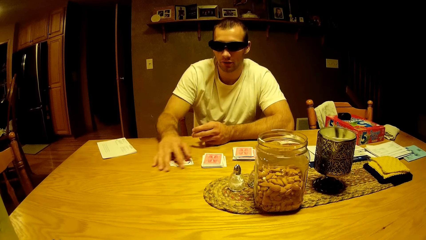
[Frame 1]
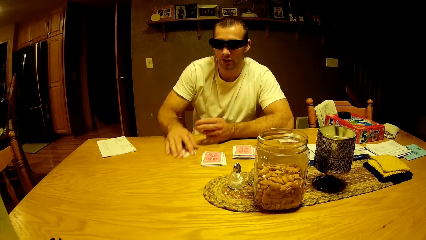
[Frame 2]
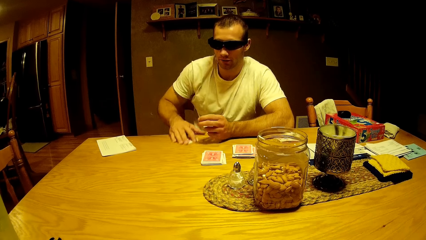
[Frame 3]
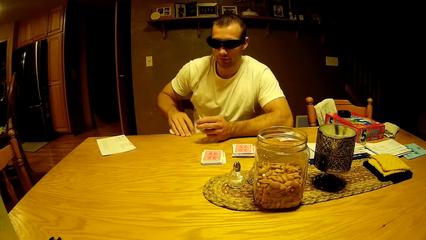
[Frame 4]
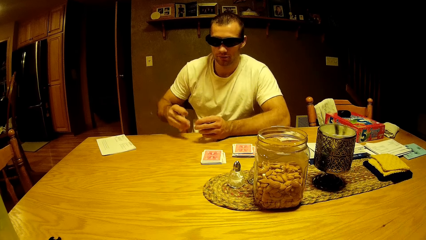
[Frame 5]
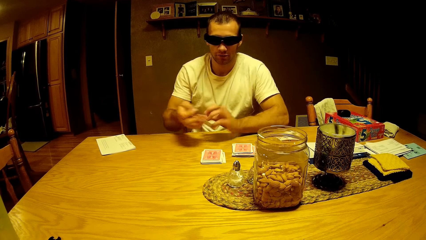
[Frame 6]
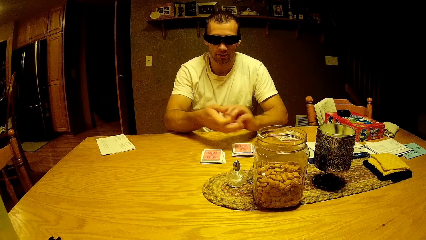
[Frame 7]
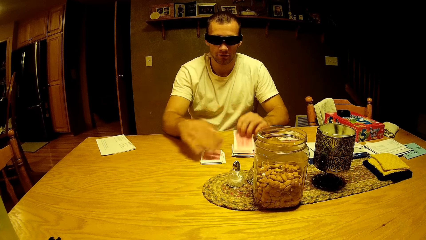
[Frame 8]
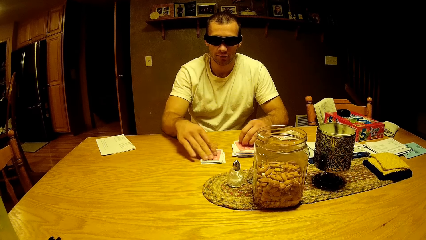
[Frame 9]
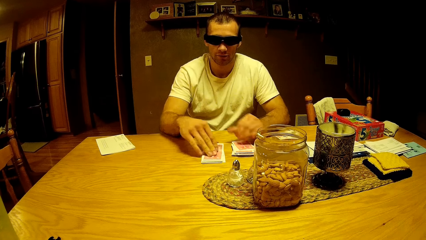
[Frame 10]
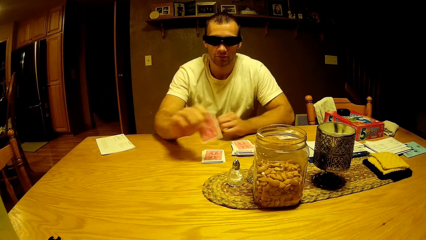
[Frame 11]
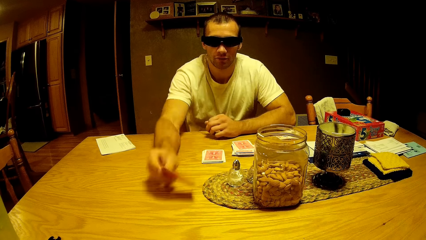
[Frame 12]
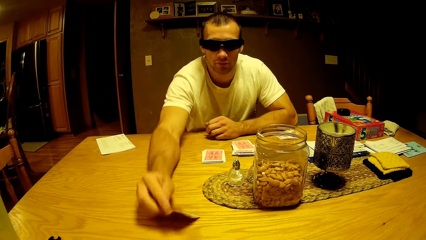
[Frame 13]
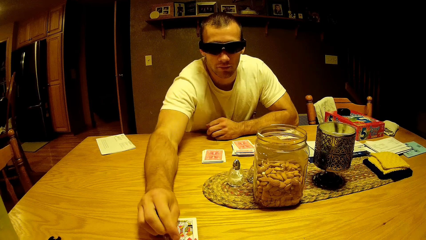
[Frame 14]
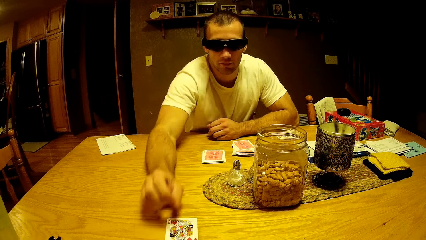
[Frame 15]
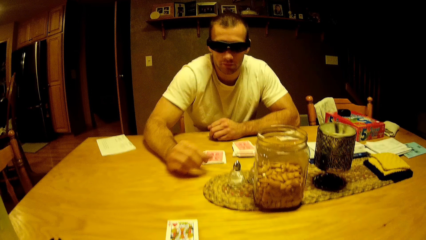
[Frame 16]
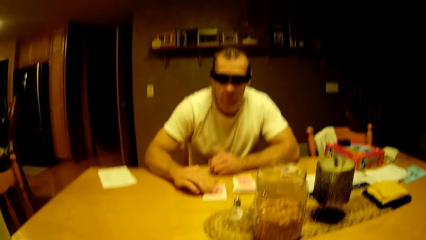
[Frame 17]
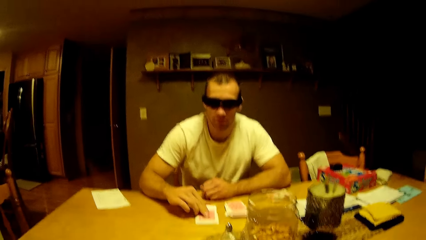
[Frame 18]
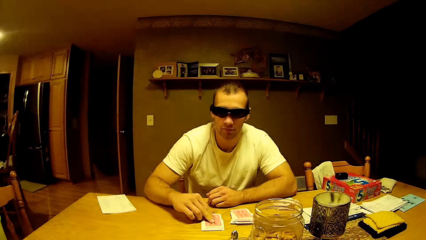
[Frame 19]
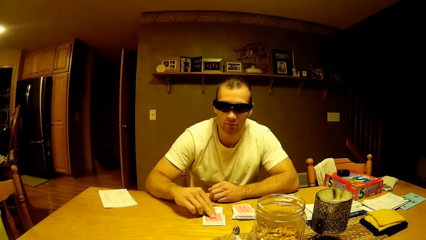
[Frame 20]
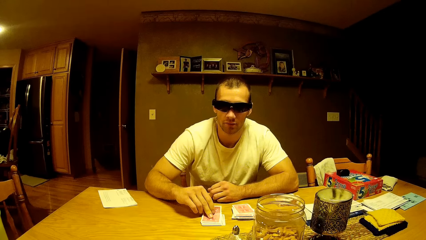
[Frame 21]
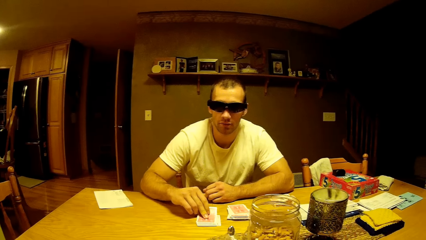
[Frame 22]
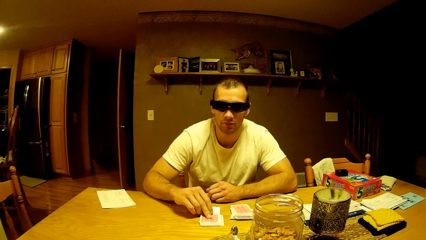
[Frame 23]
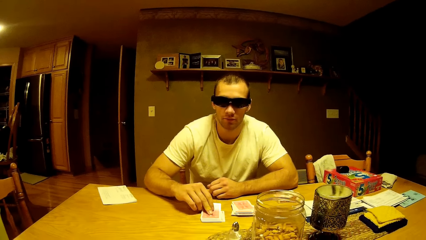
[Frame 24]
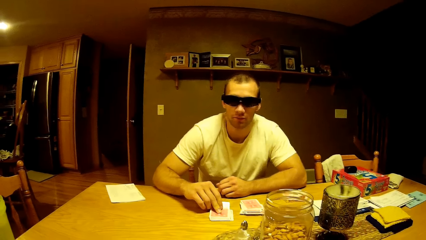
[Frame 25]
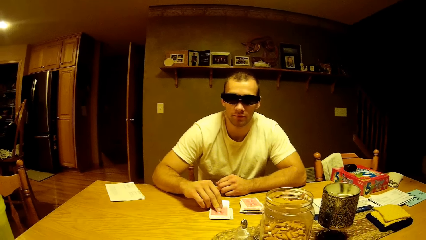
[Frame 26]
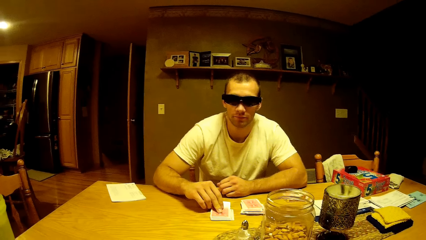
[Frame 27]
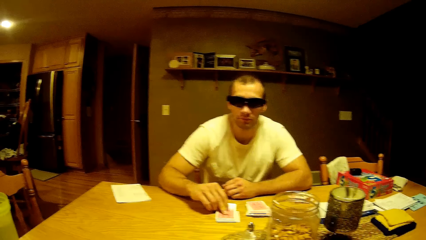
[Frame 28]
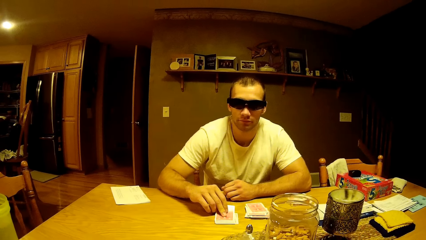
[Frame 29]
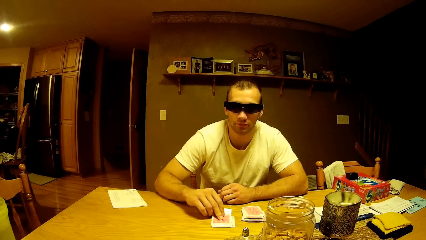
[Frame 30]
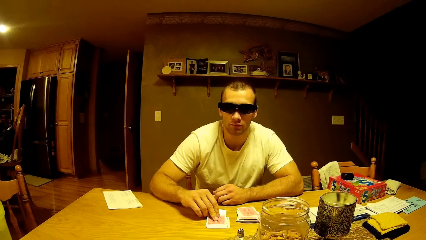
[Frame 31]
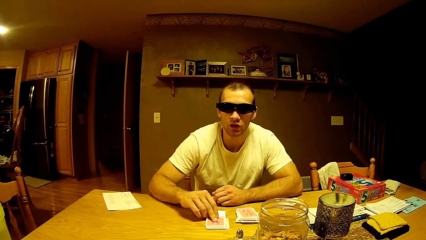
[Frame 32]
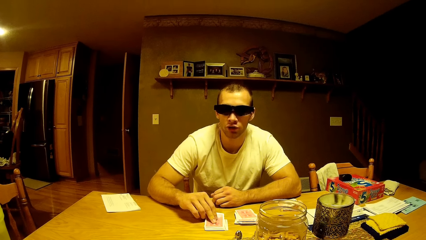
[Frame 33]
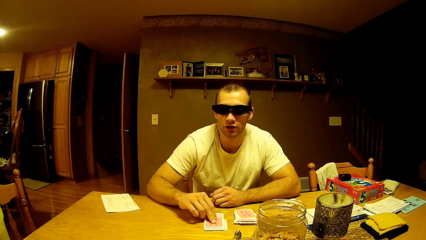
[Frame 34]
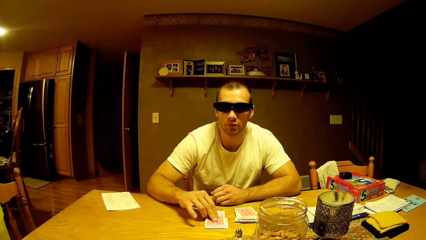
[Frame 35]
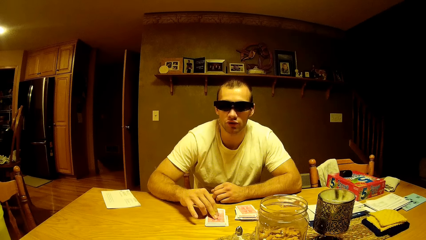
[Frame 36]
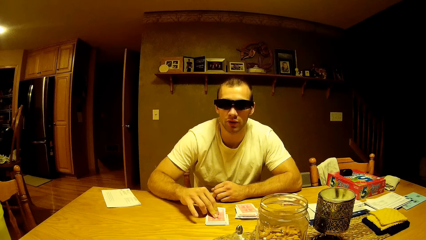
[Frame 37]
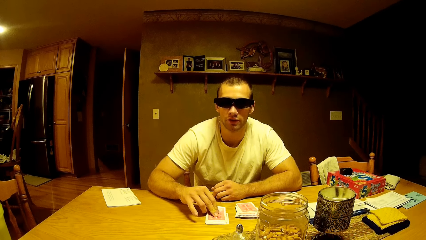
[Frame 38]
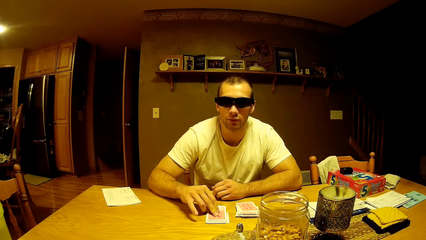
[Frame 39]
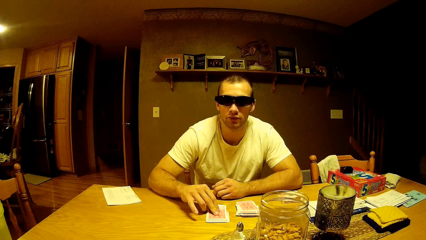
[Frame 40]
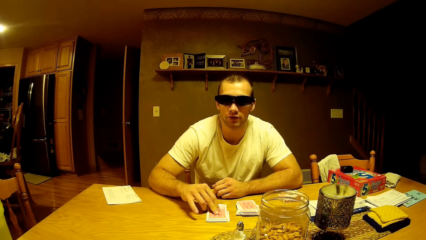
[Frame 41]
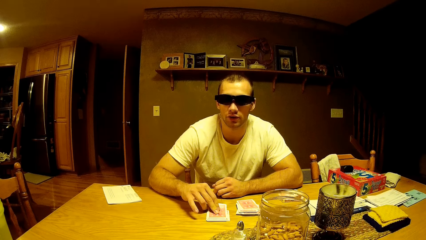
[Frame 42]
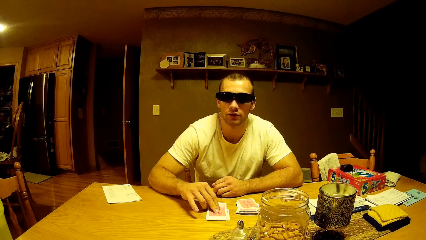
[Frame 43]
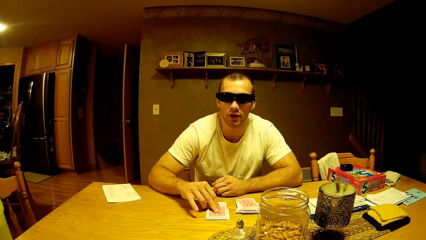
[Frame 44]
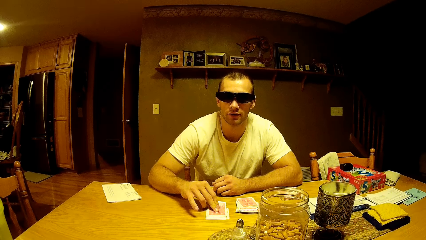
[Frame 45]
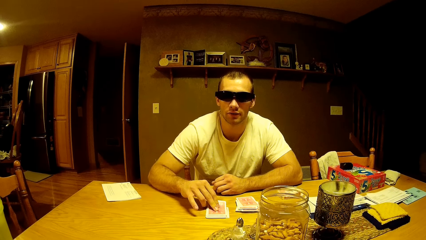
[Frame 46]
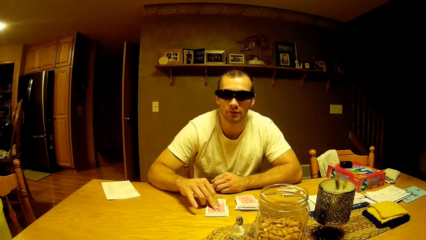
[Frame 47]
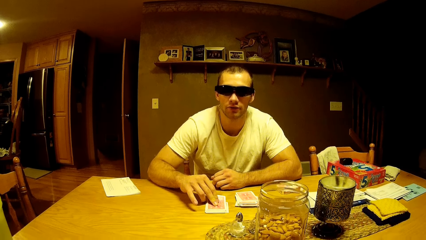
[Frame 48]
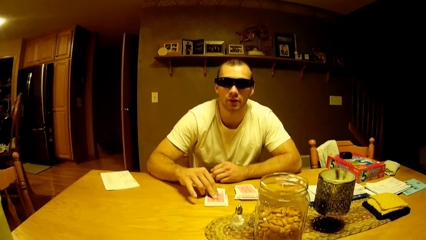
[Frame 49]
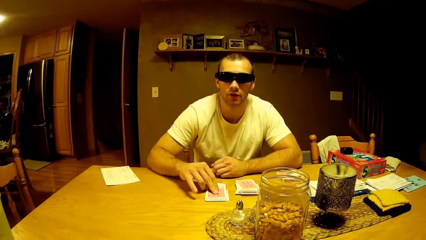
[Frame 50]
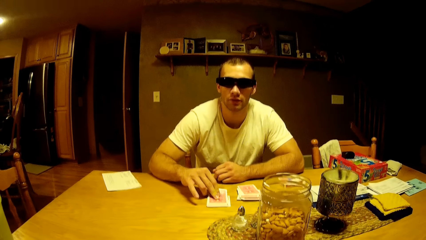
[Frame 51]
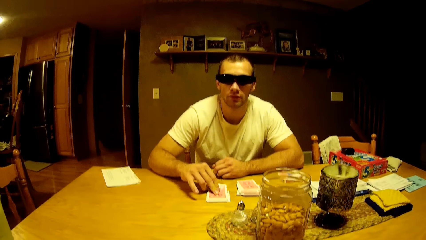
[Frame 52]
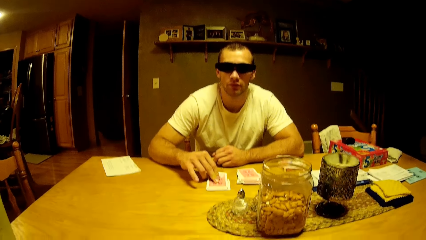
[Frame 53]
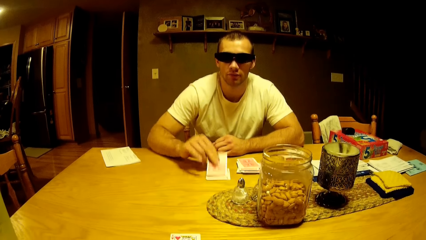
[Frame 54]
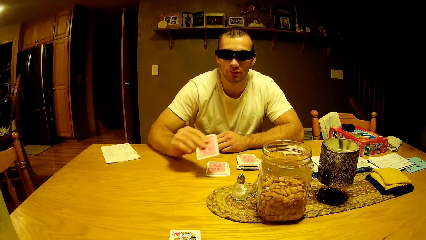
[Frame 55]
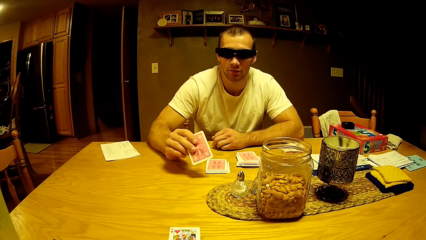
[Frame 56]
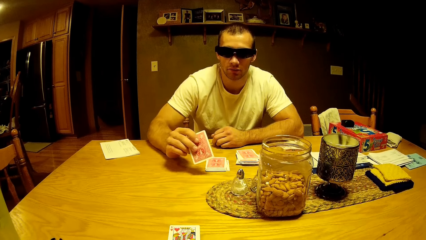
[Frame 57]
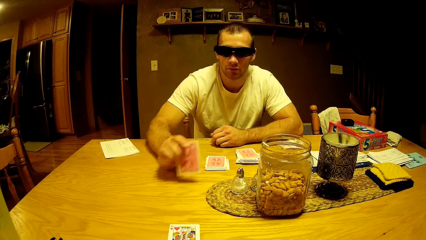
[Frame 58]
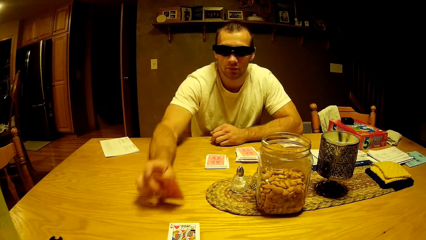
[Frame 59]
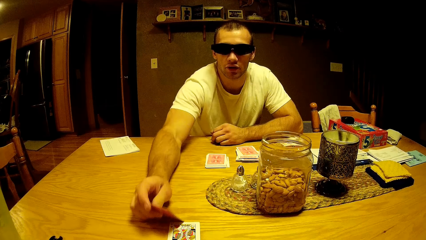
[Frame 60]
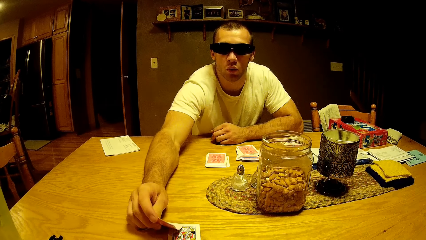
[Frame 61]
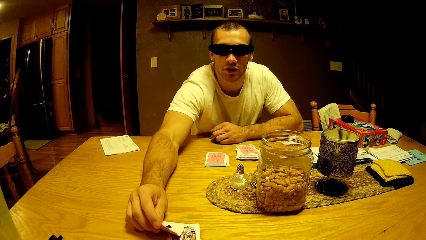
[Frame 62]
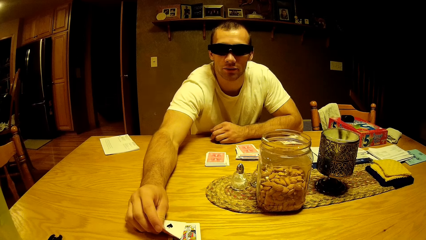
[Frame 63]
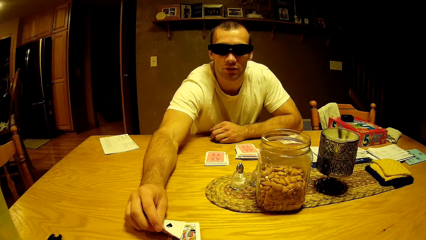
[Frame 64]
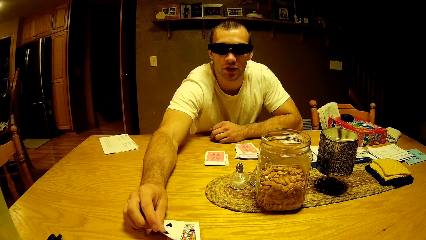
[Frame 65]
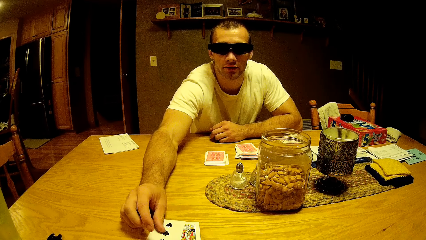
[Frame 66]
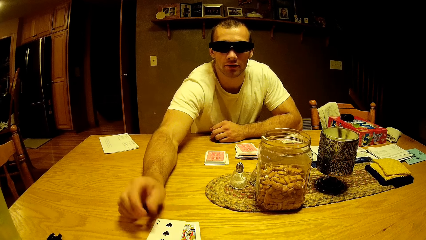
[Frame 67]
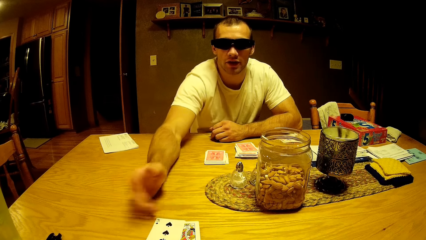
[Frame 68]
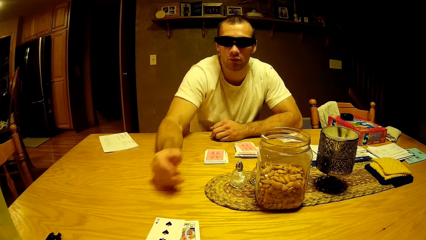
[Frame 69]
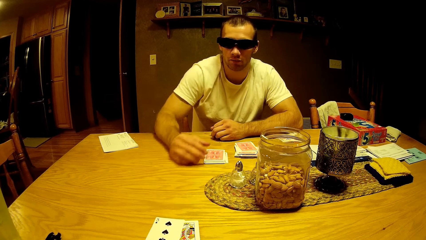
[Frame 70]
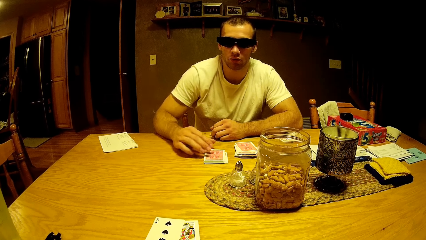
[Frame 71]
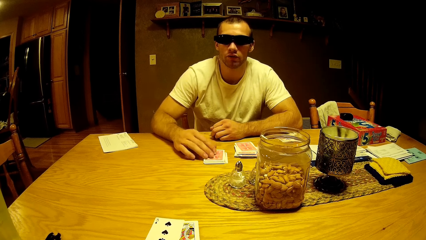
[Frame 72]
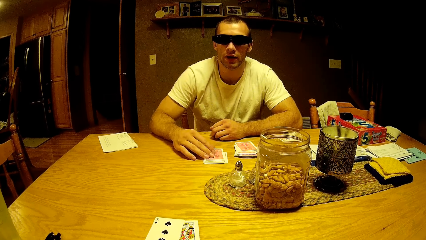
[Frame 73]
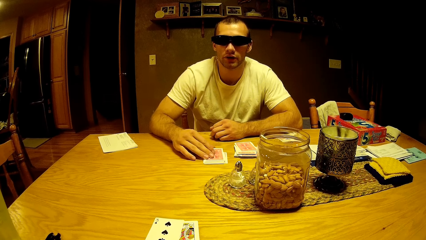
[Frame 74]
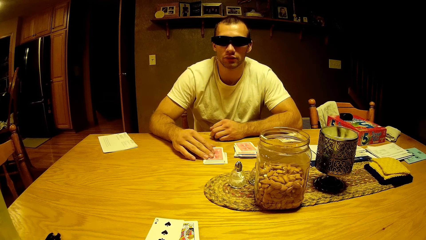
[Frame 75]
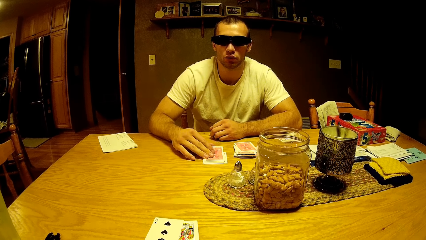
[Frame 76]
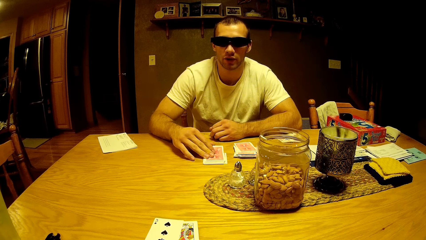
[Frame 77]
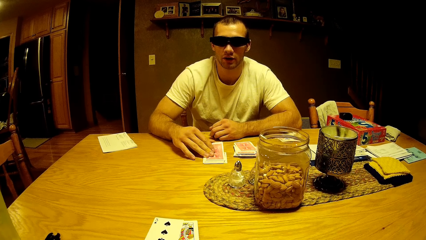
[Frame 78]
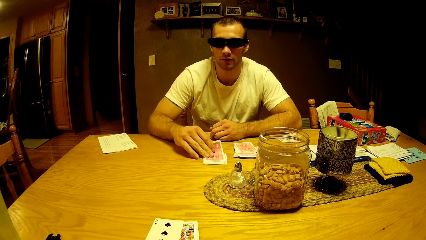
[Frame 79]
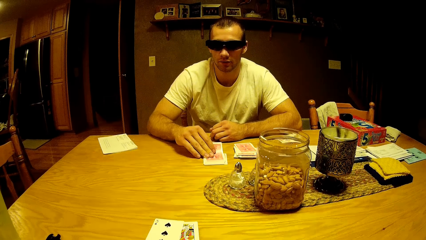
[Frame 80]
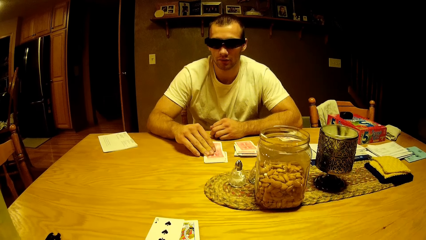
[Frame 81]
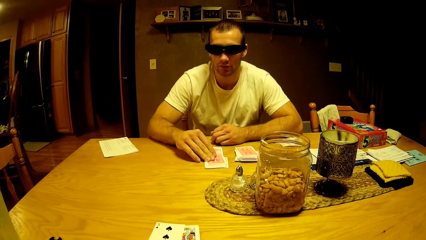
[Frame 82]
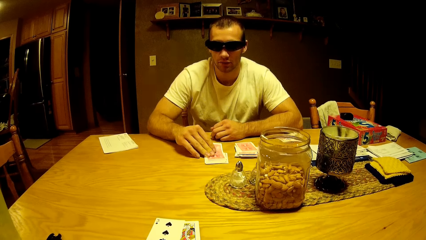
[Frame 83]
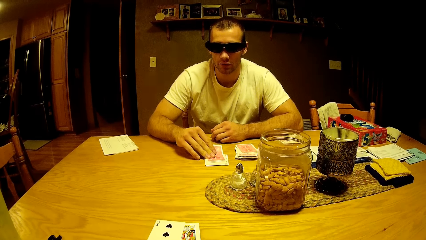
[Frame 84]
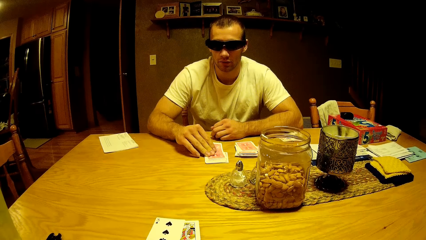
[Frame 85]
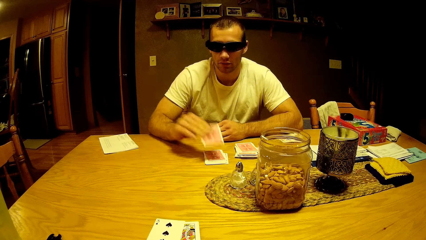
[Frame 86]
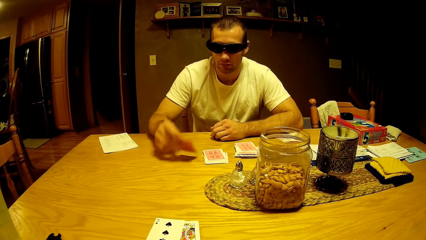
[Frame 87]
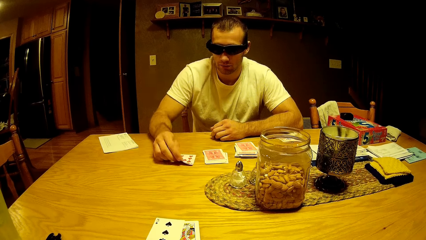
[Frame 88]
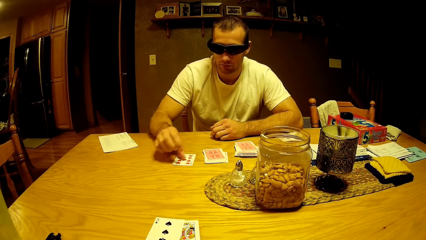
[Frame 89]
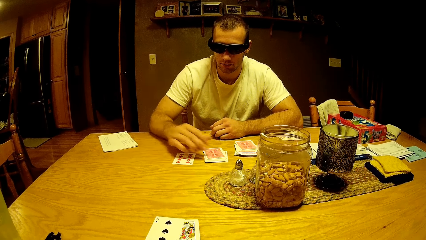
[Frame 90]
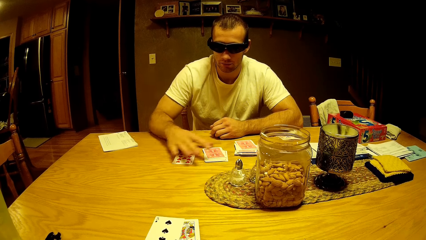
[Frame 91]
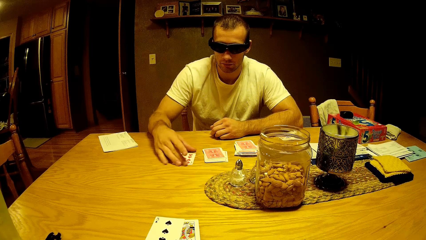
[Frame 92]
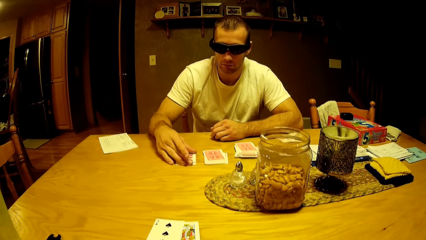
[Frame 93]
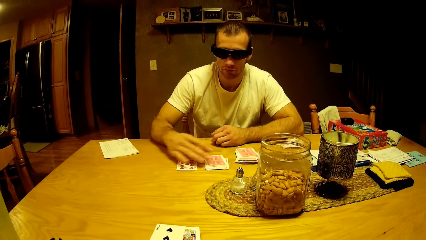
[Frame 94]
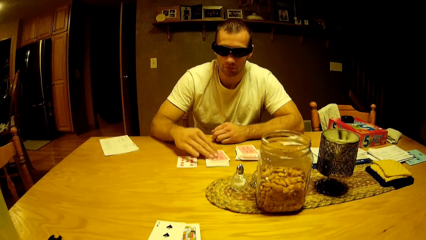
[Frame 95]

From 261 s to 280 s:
A man collects cards on the table. The man moves the cards to his left hand. The man drops the cards on the deck, takes the play card and drops a card on the table. The camera wearer talks to the man. The man holds the play card. The man takes the play card and drops a card on the table. The man takes the play card and drops a card on the table.
